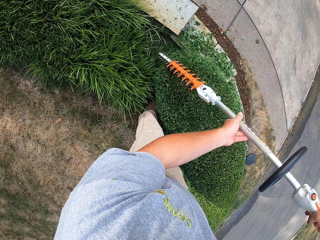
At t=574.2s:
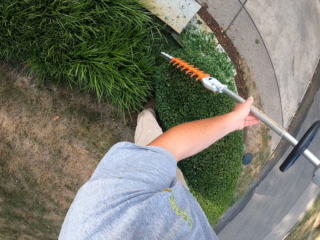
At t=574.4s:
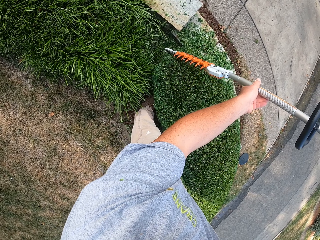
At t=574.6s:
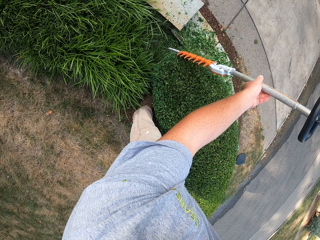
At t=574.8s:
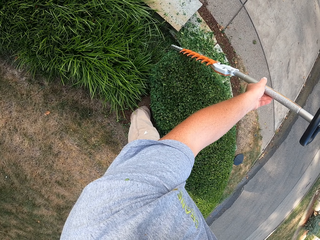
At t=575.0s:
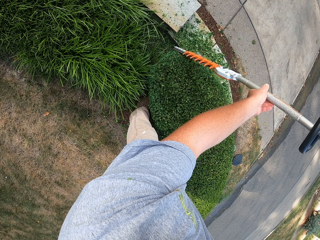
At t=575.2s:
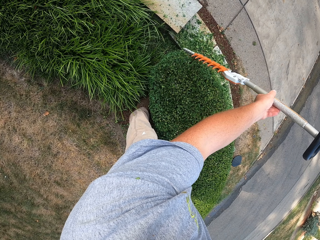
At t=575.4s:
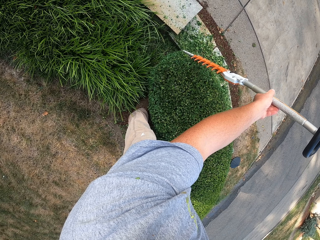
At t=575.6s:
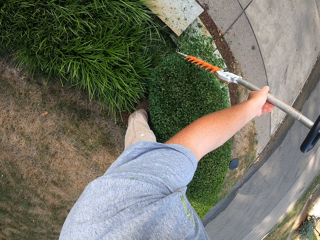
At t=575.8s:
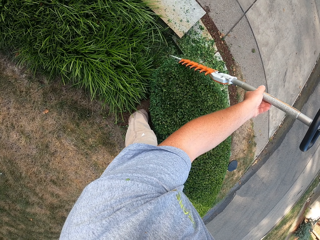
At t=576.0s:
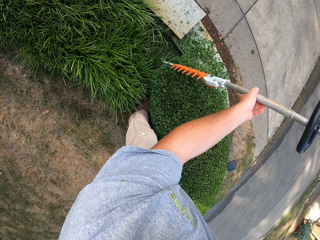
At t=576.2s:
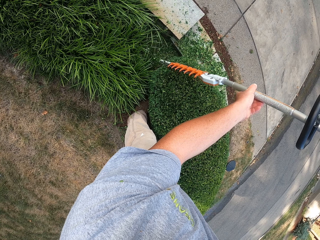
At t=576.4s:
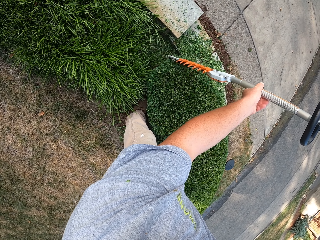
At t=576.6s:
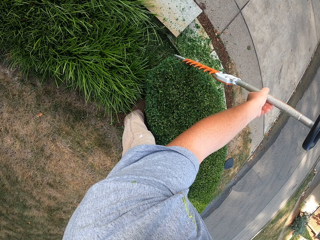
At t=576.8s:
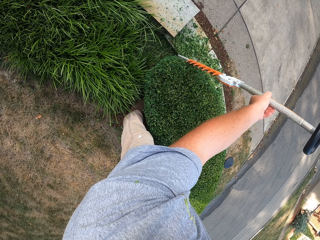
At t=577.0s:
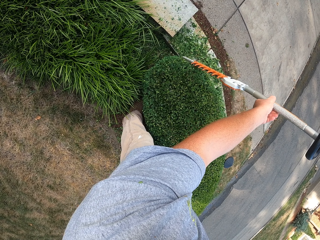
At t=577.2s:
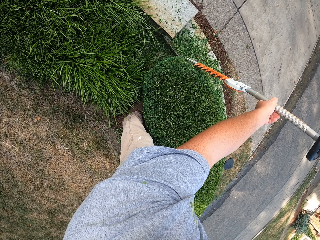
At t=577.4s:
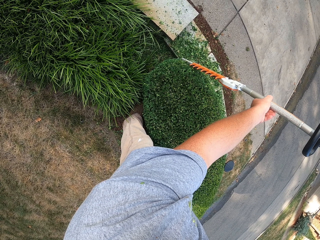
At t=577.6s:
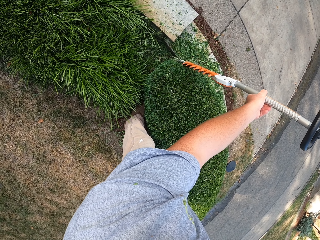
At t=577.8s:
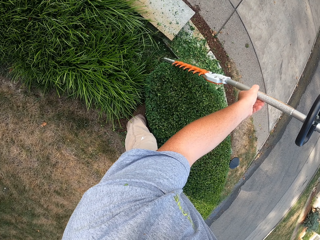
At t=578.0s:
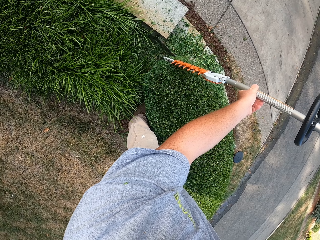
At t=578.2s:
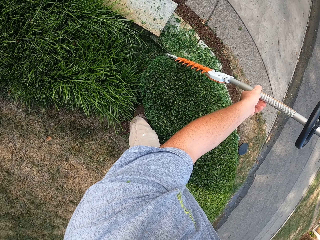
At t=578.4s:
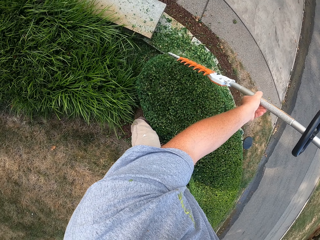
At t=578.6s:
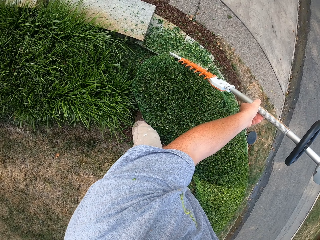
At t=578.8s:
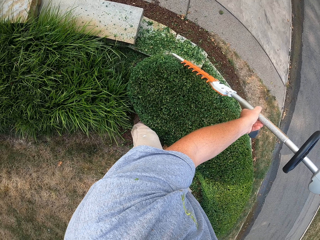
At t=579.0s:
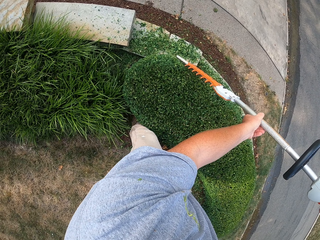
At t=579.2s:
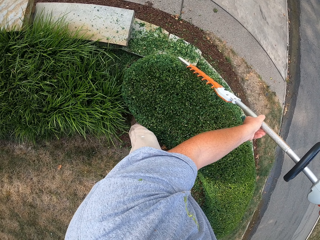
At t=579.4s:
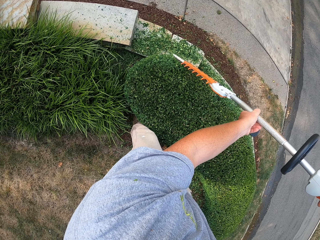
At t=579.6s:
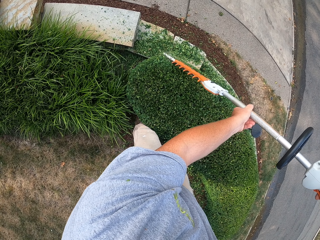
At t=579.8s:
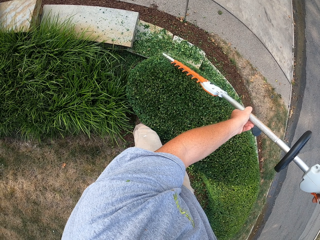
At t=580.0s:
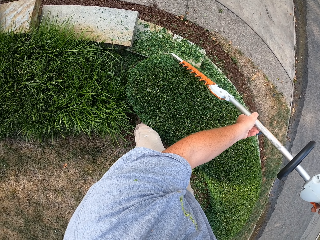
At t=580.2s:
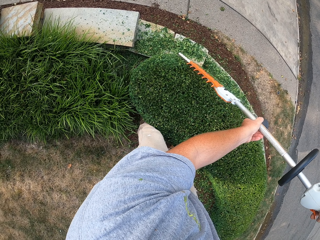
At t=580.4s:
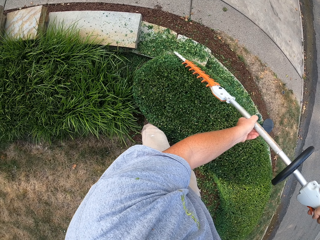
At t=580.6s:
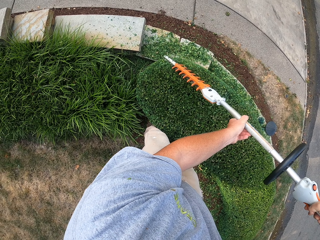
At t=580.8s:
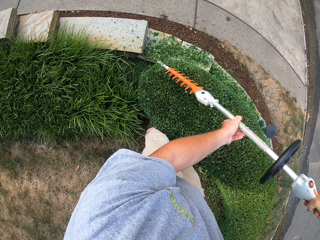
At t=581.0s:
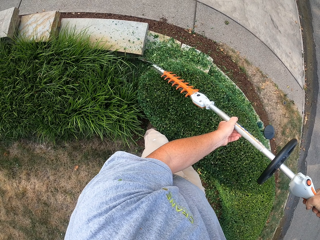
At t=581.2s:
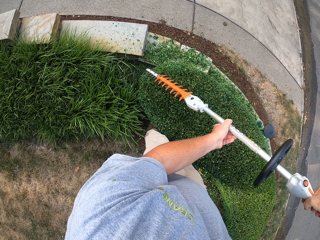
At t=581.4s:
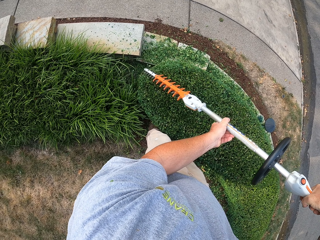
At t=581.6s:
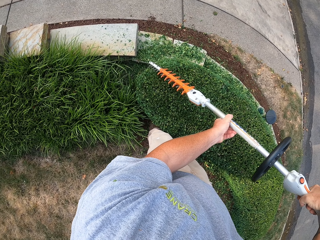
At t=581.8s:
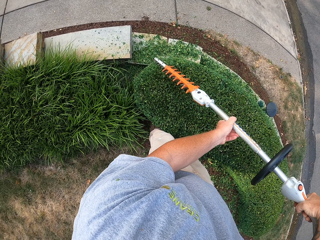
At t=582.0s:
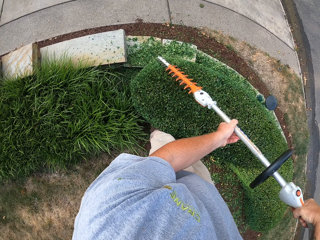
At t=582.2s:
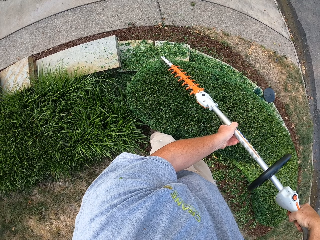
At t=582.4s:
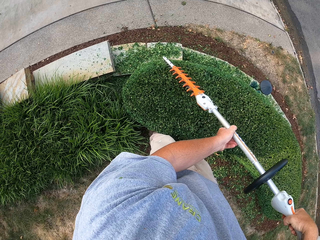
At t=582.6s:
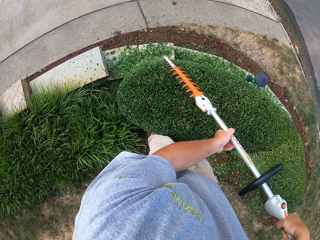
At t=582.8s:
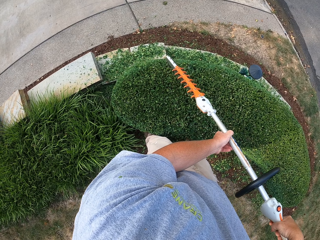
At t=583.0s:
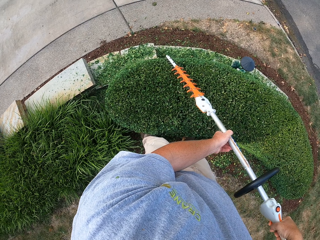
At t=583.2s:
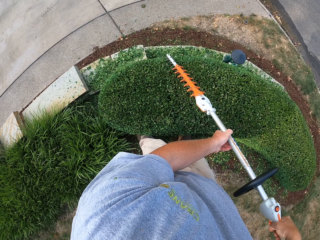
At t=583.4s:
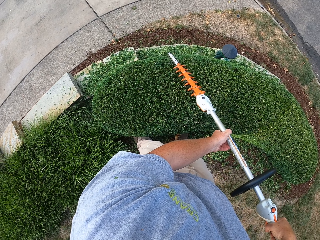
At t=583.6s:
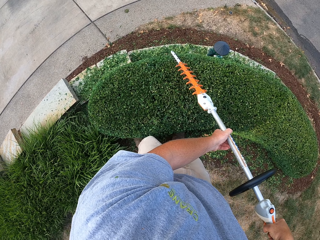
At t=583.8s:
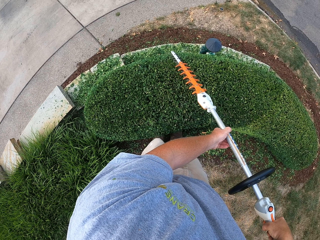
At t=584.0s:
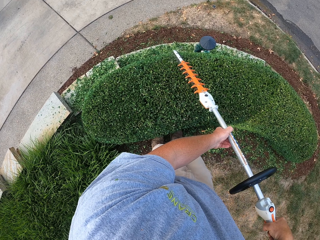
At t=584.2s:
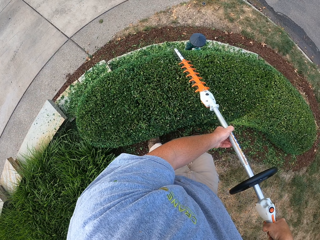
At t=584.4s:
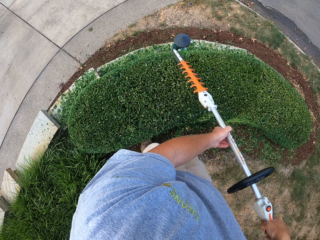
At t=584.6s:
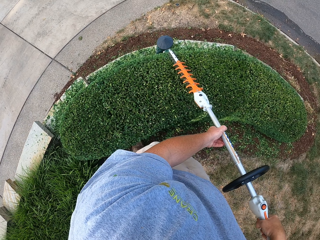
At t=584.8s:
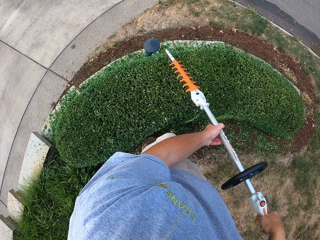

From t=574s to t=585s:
The camera wearer moves a step. They use a hedge trimmer to shape the plant.

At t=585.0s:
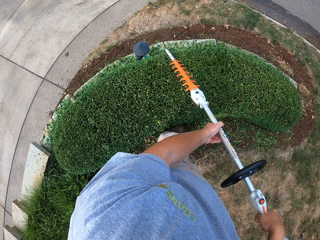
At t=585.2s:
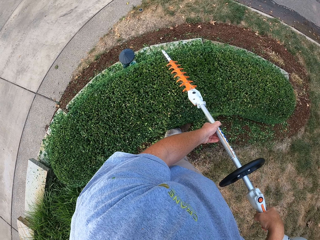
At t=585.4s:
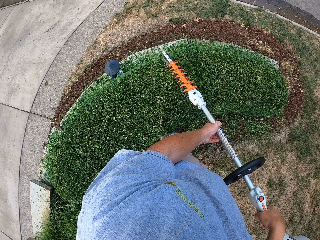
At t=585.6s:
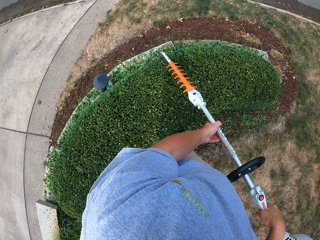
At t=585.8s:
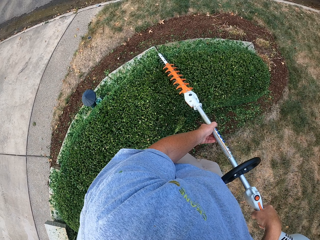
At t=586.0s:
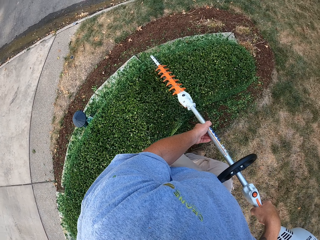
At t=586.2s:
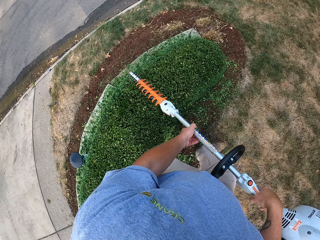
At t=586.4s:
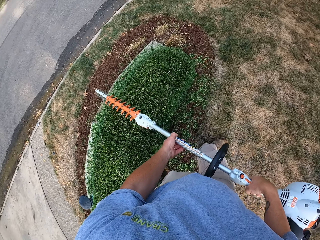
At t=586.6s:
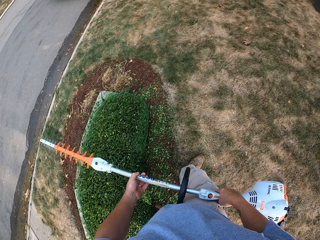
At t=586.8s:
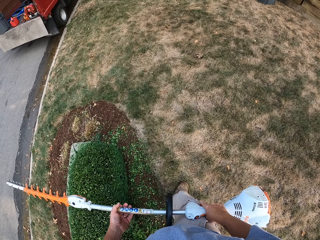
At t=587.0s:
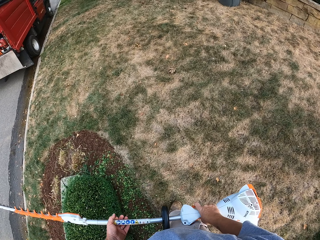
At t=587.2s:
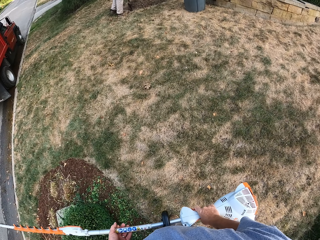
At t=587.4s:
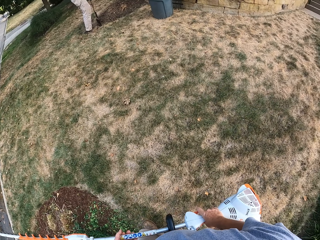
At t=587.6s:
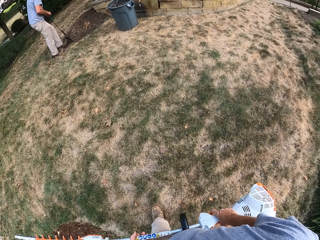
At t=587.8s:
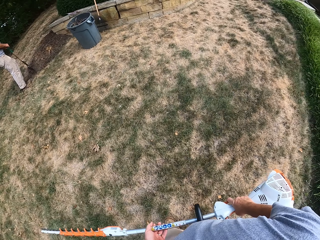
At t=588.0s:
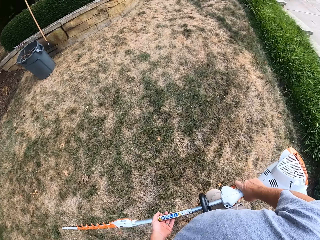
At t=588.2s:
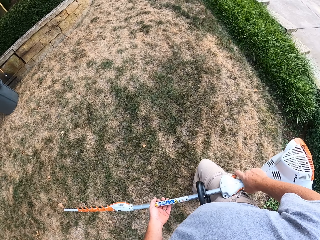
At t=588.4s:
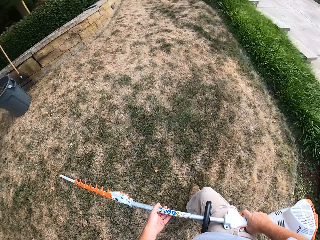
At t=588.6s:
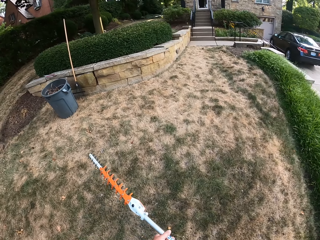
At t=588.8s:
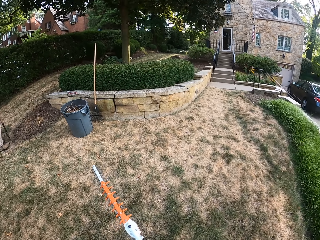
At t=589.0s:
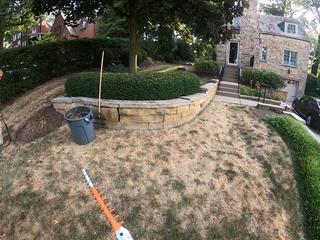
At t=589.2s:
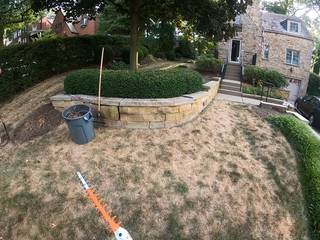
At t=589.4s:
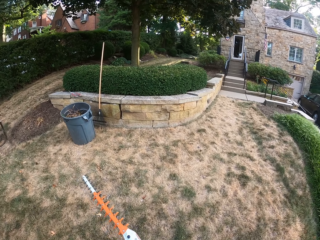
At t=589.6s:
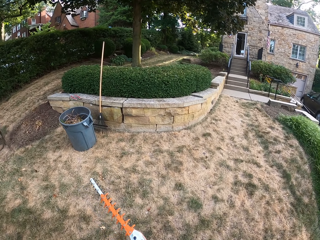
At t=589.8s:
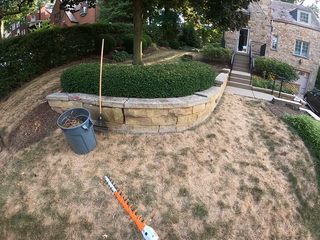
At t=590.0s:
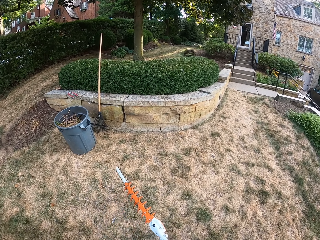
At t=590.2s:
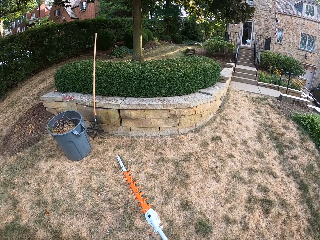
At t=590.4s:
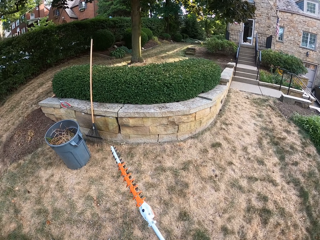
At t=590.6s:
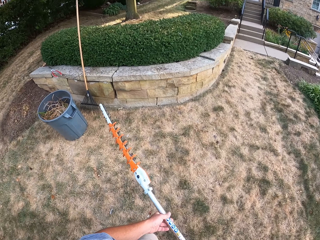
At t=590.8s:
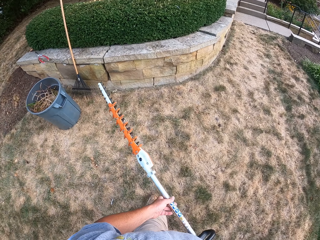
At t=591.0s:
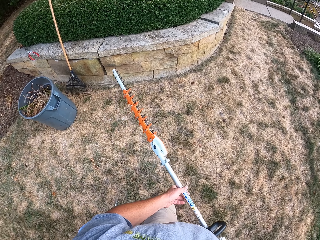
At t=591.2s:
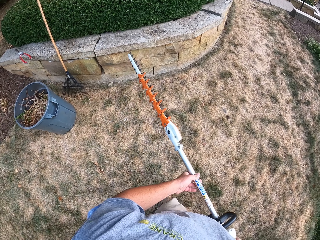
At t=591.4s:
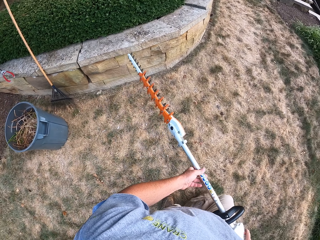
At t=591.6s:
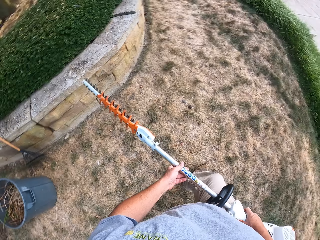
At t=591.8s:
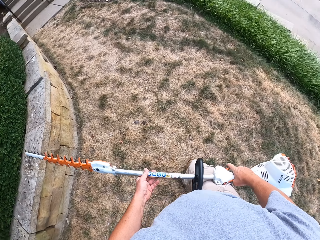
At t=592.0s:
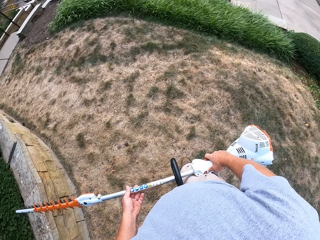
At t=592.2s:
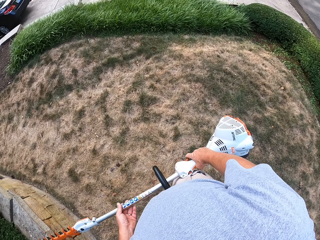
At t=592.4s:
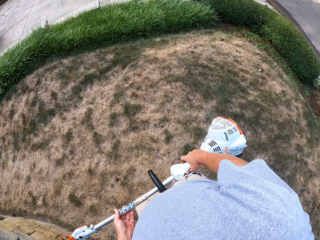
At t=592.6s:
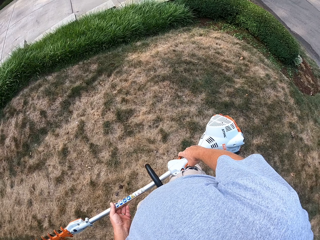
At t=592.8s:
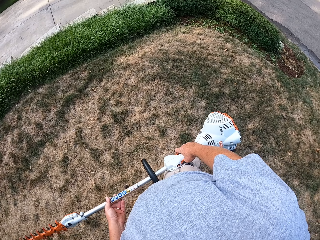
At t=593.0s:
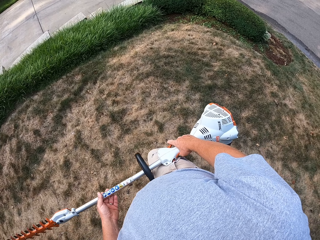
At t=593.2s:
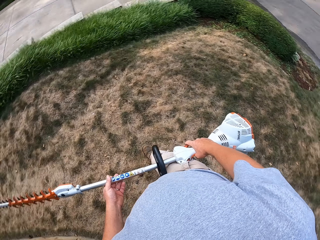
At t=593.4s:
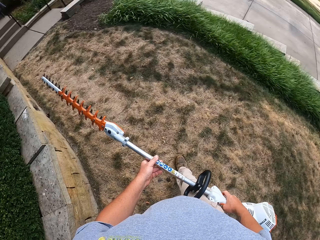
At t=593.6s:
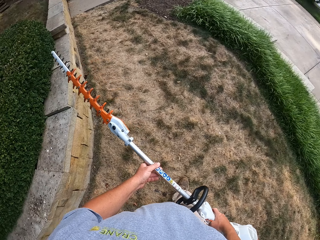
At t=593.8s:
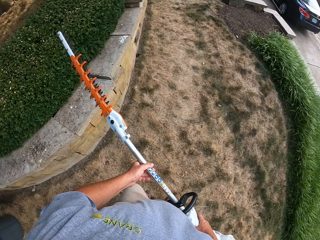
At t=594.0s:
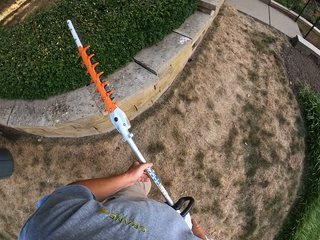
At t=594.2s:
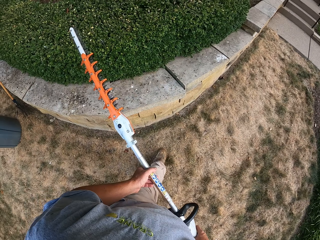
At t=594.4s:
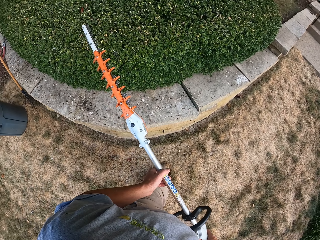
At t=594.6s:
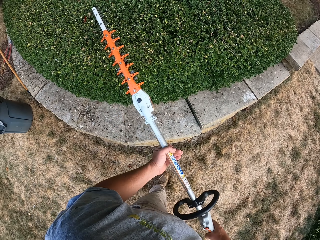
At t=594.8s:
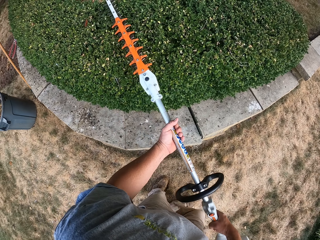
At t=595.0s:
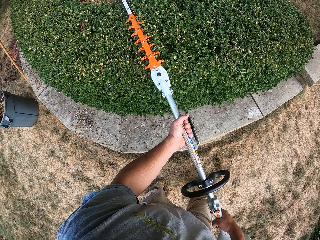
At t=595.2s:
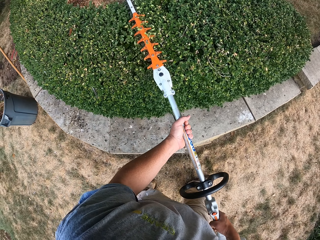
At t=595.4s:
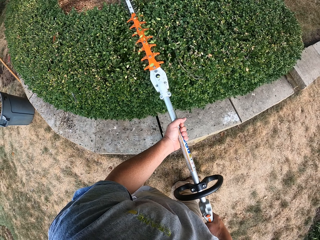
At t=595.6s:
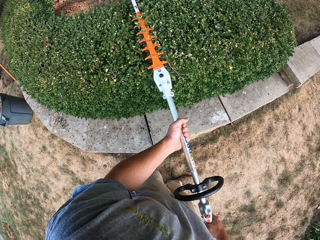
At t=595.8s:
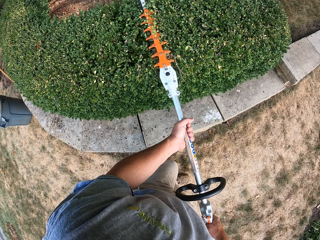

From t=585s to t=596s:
The camera wearer walks around the flower garden. They lift the hedge trimmer. They look around. They use the hedge trimmer to shape the plant.
